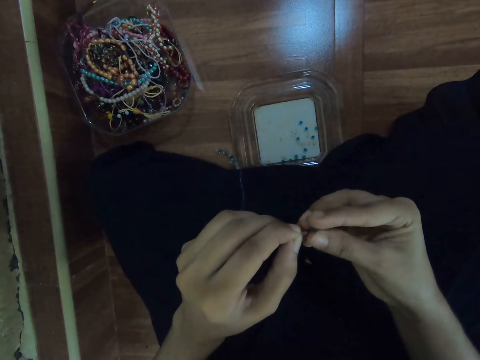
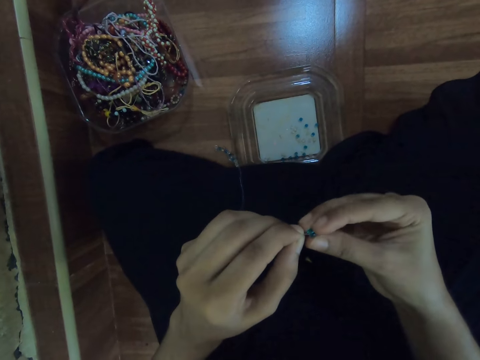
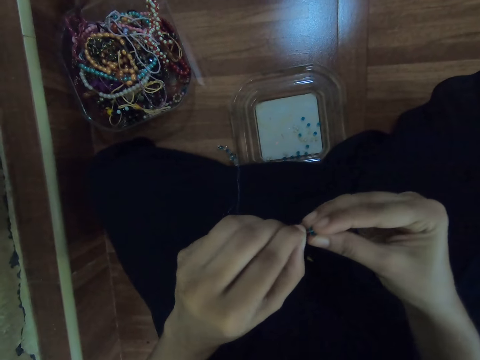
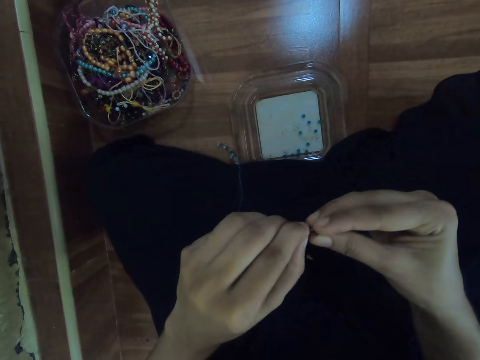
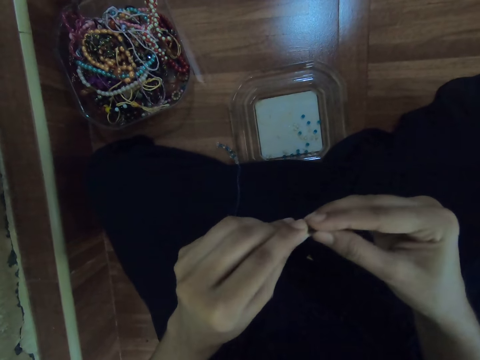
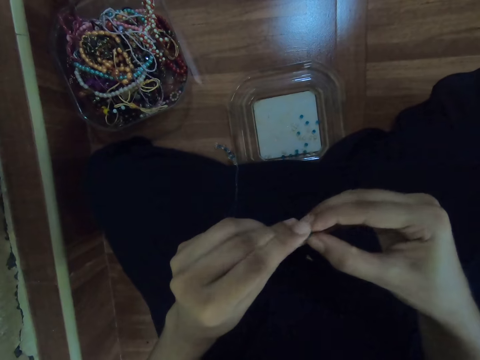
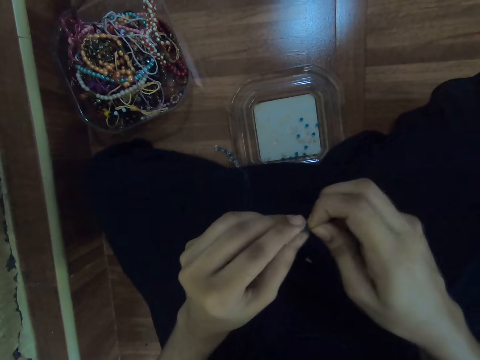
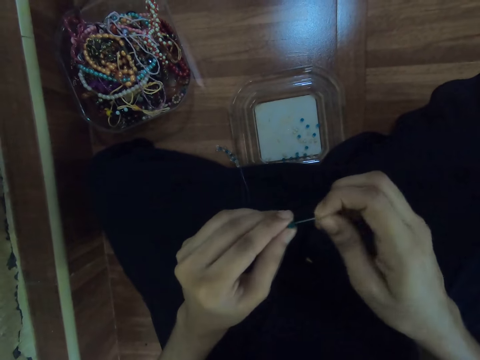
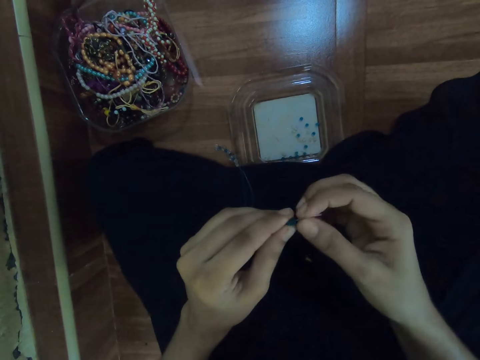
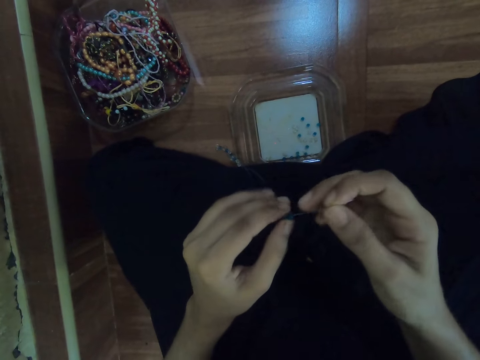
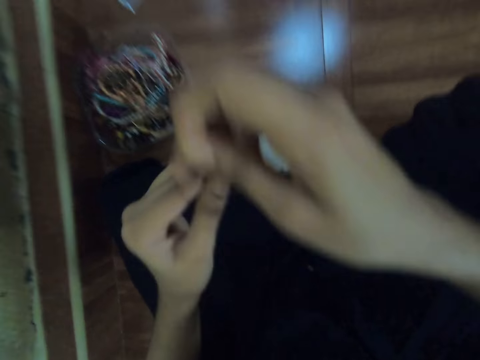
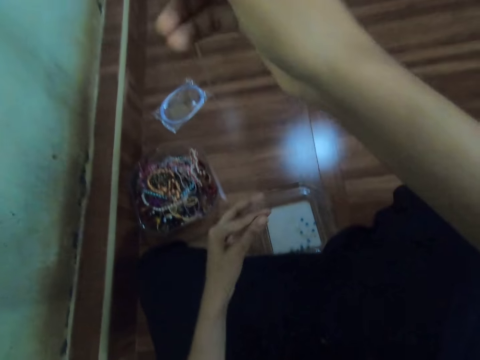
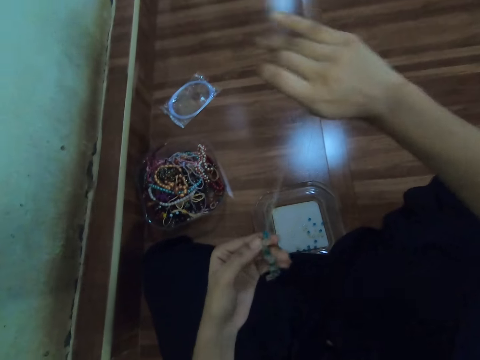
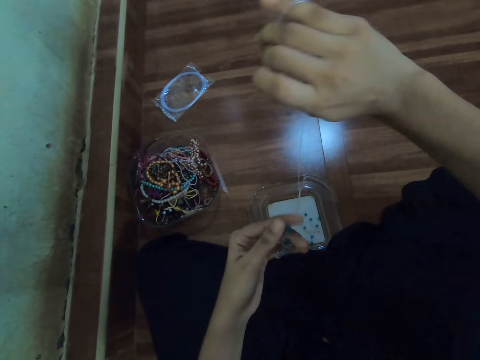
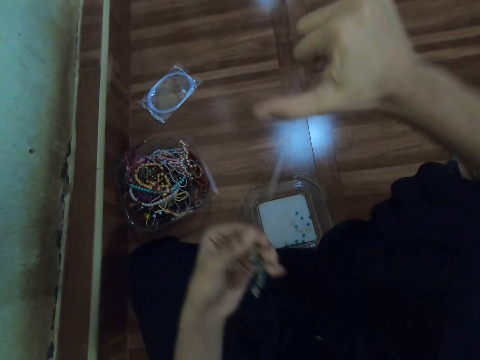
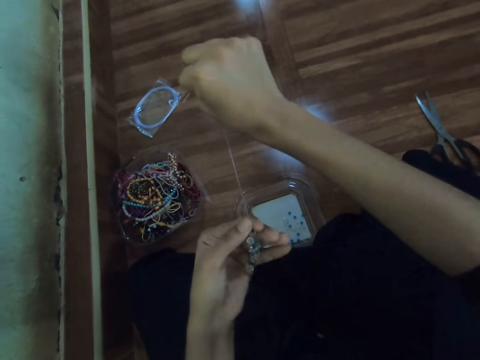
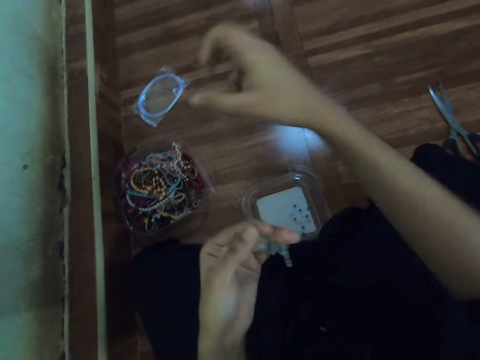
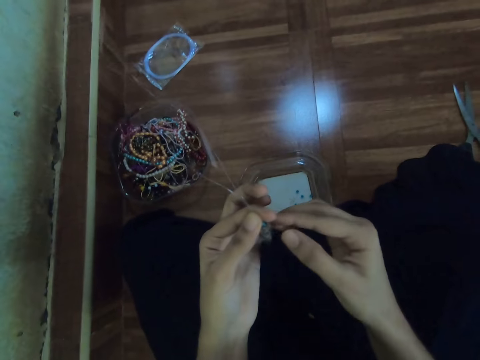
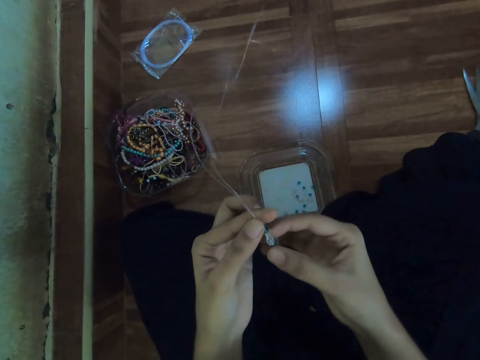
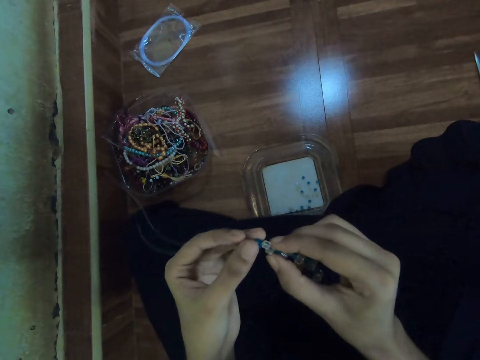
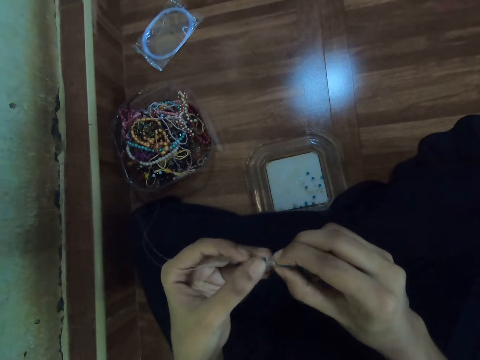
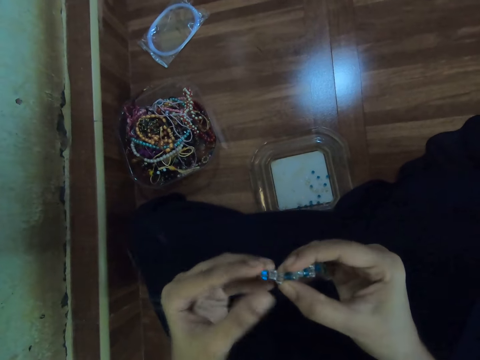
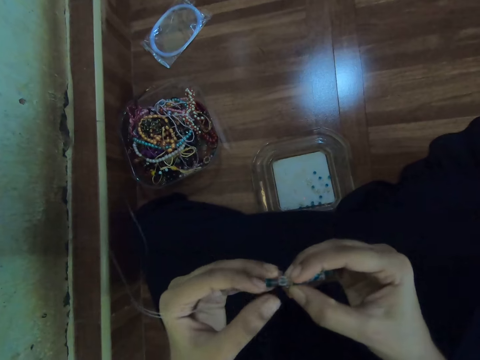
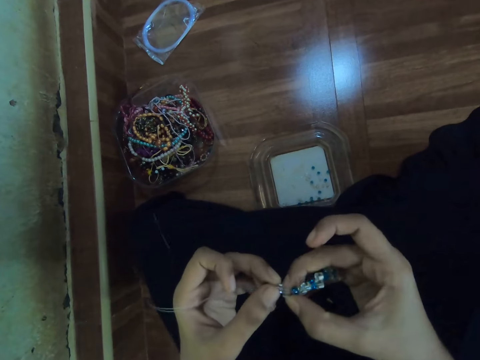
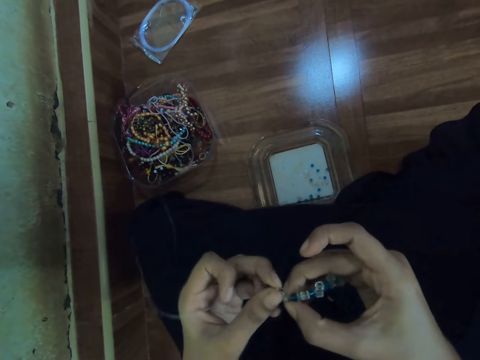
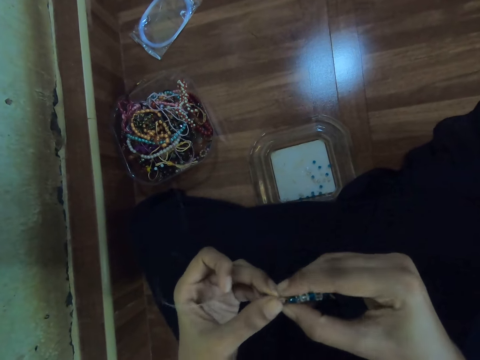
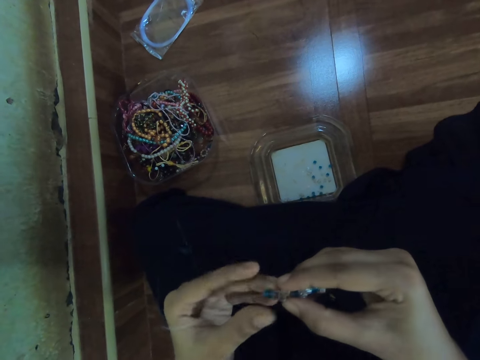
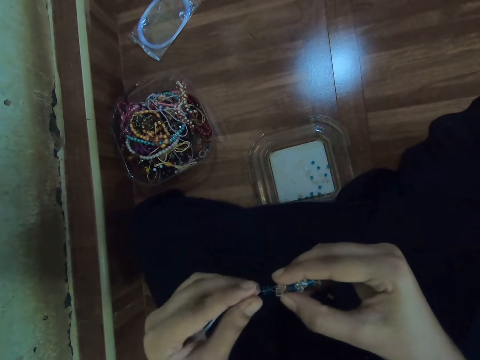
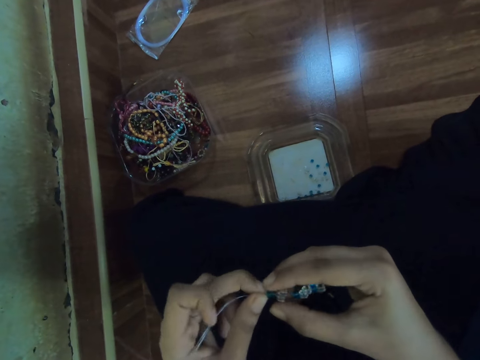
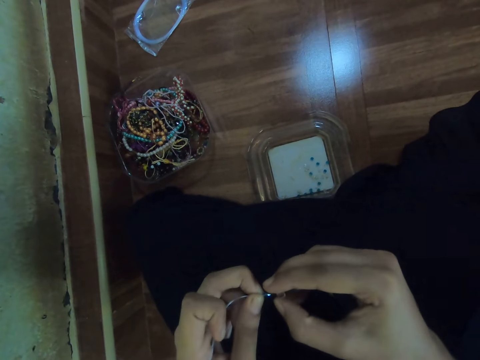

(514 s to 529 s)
The camera wearer places a bead on the cord. She holds the bead in the fishline with her left hand. She pulls the fishline with her right hand. She sorts beads on the cord. She adjusts the bead in the fishline with both hands.

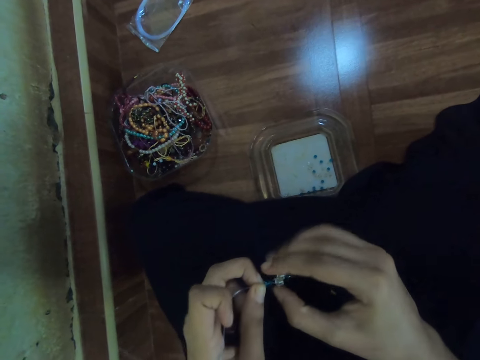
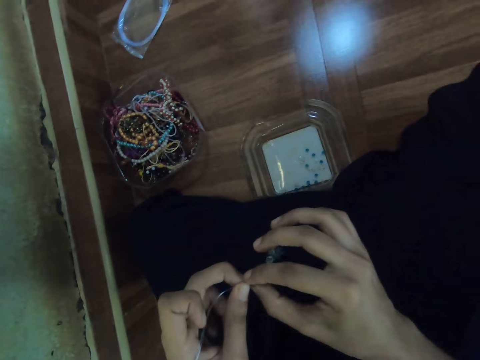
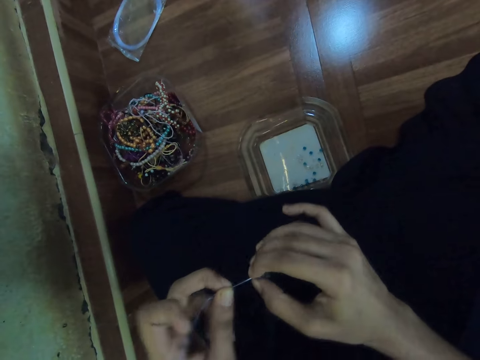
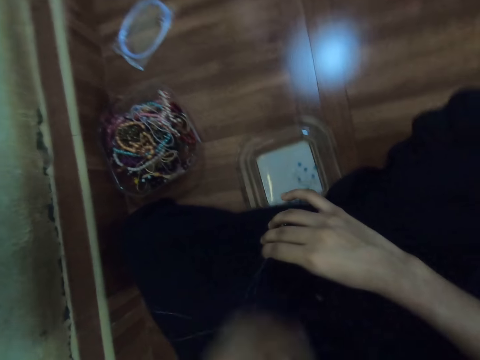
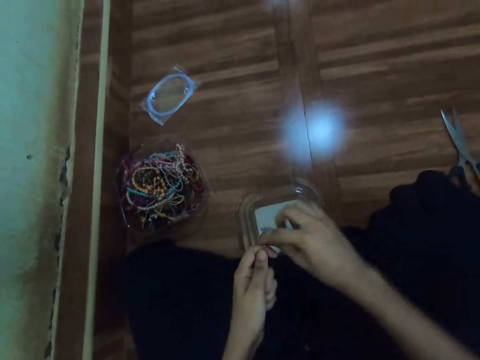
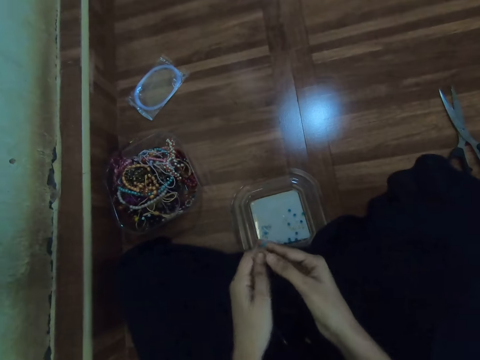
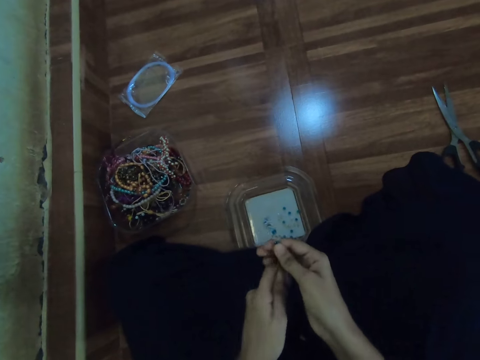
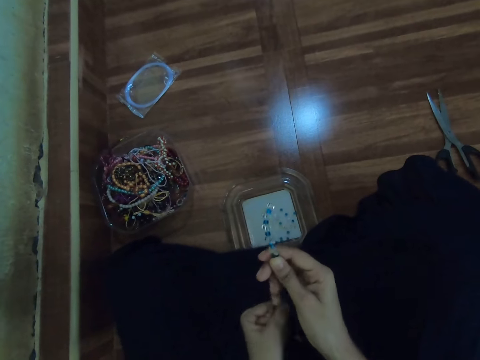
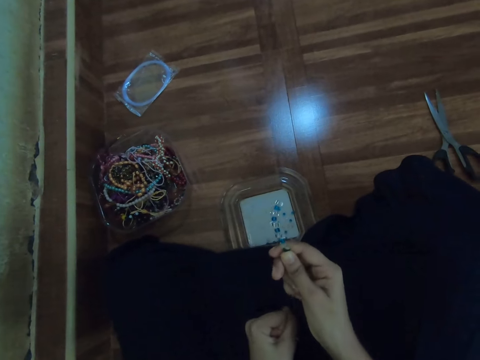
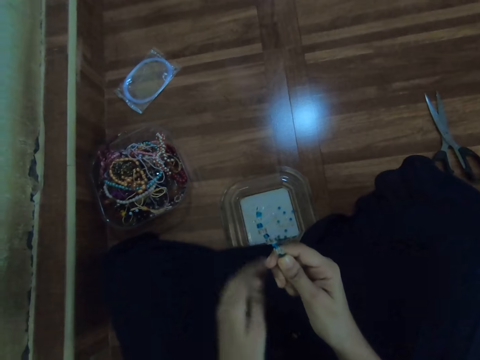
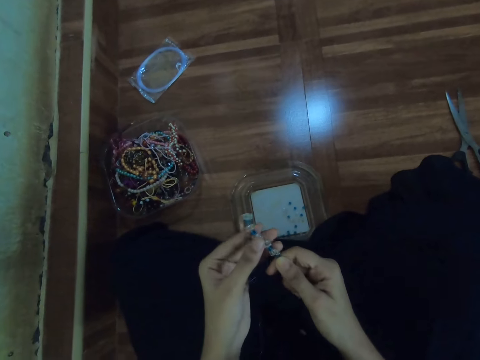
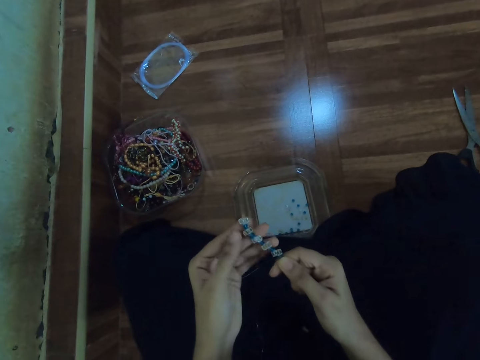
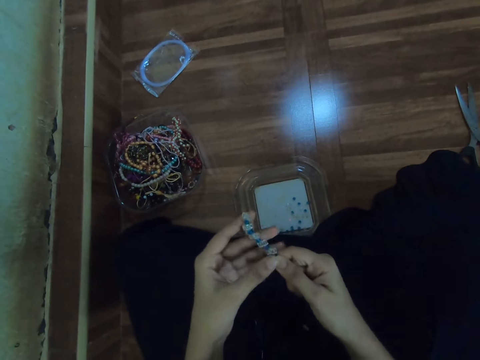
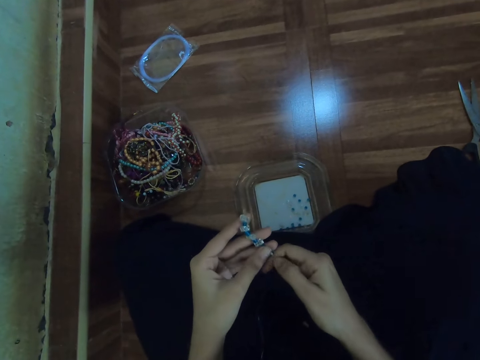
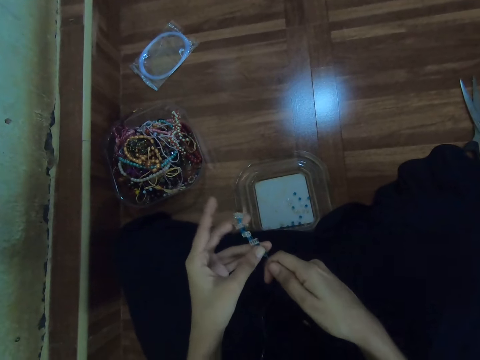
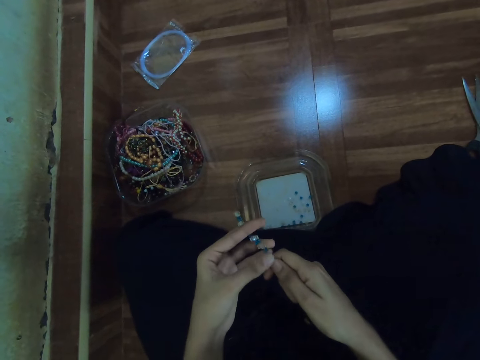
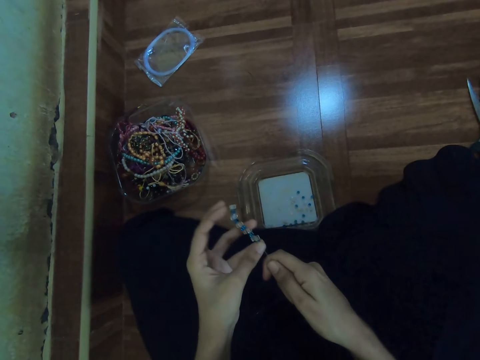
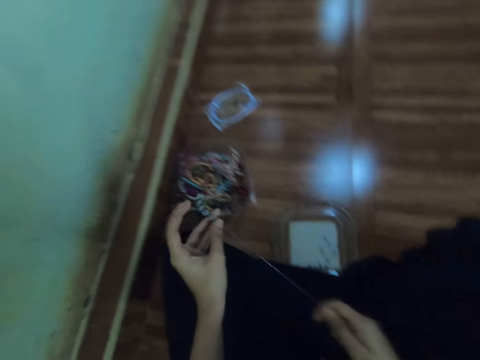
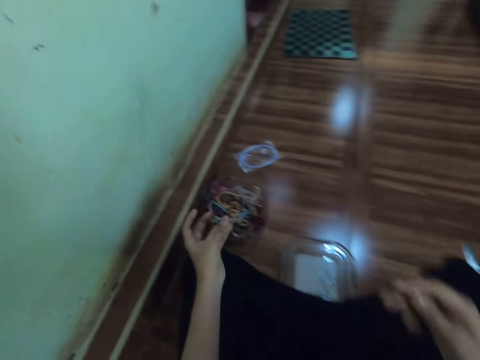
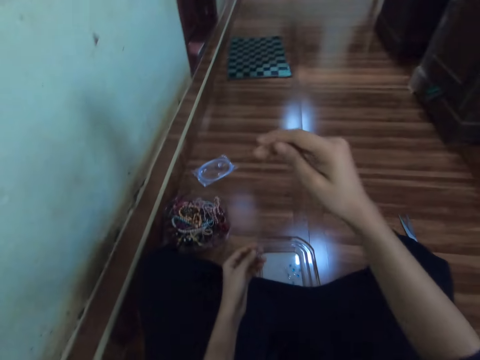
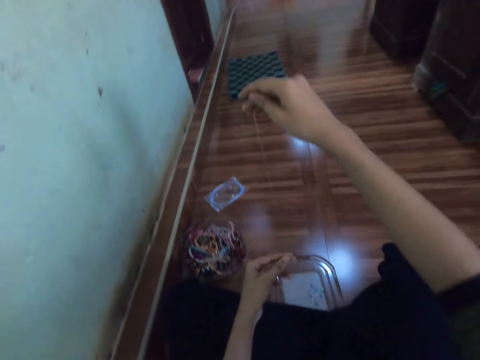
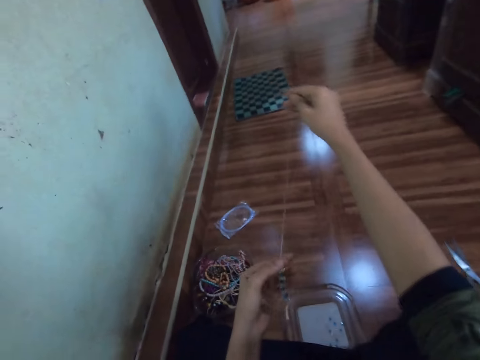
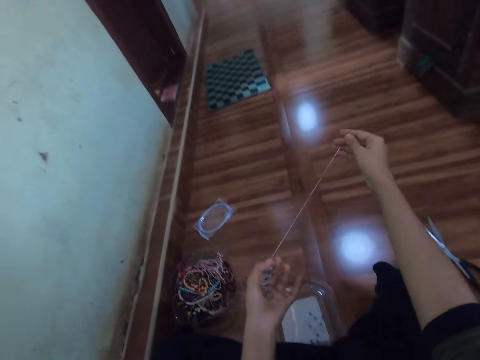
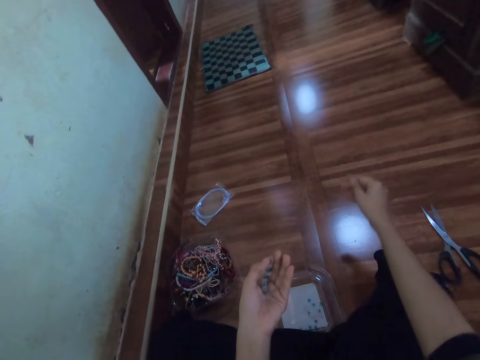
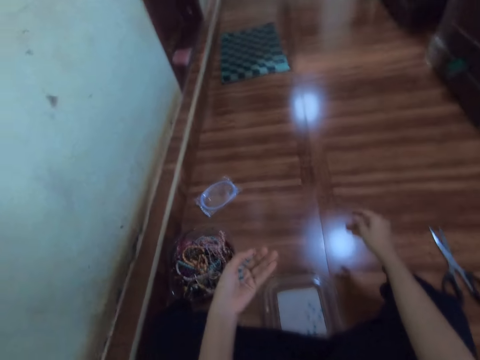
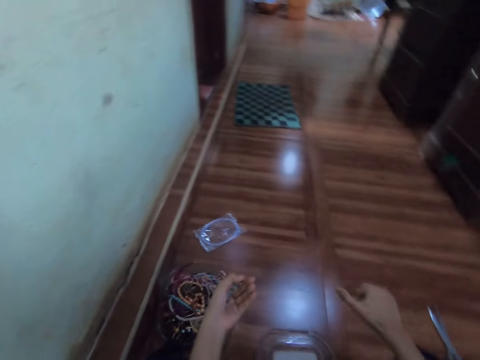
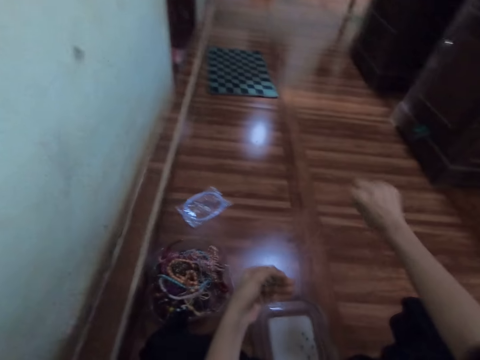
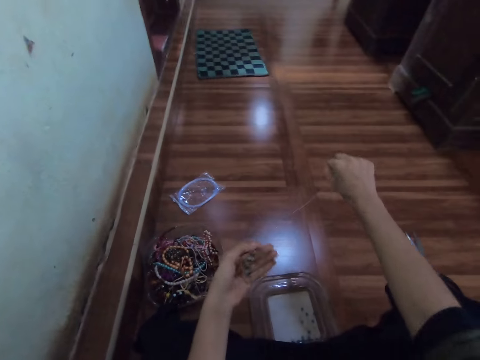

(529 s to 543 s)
The camera wearer stretches the cord.
